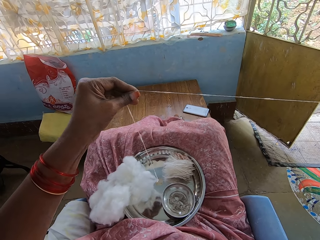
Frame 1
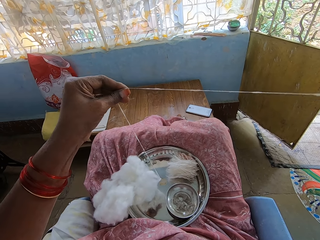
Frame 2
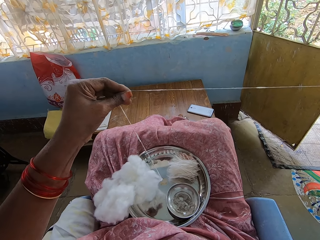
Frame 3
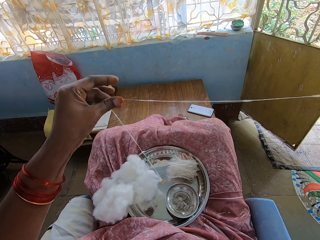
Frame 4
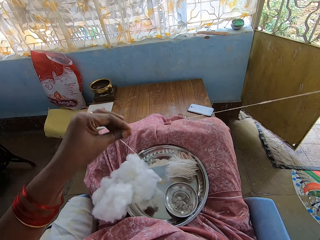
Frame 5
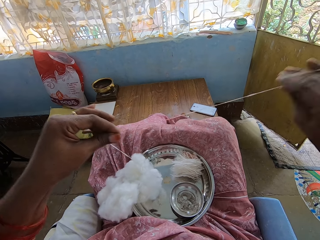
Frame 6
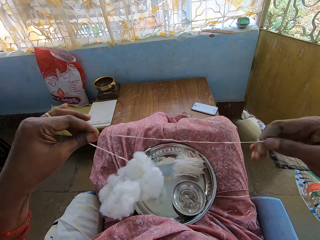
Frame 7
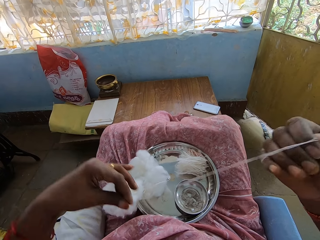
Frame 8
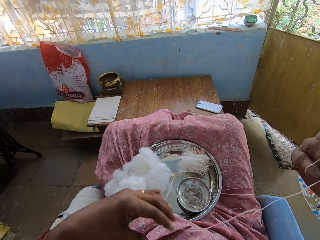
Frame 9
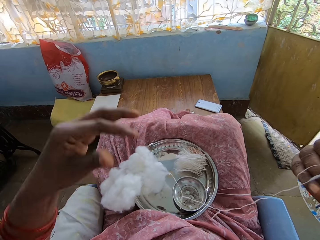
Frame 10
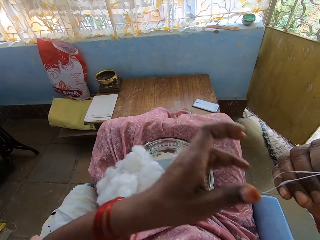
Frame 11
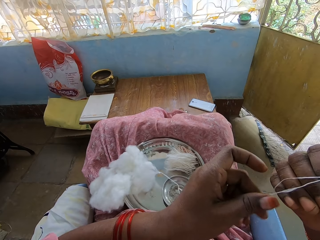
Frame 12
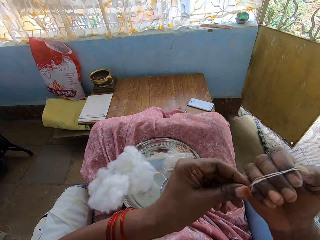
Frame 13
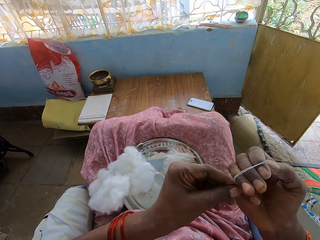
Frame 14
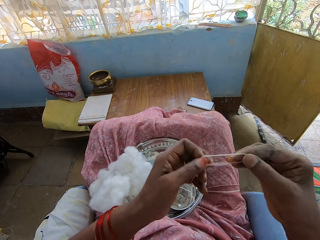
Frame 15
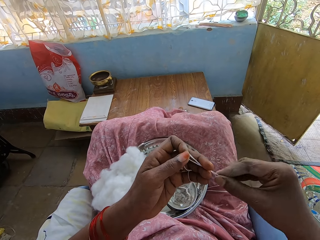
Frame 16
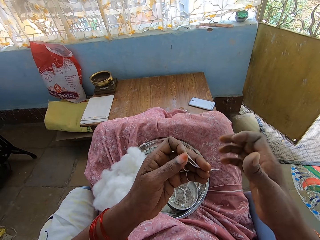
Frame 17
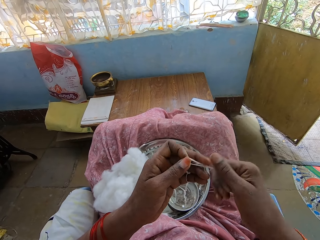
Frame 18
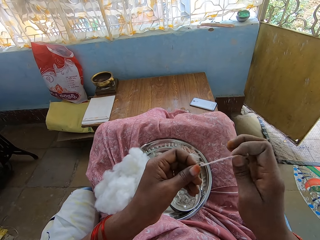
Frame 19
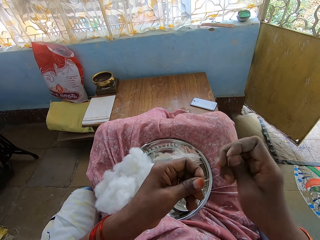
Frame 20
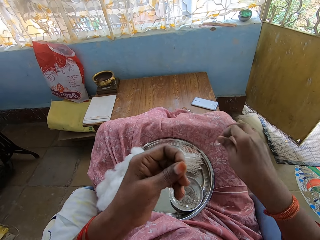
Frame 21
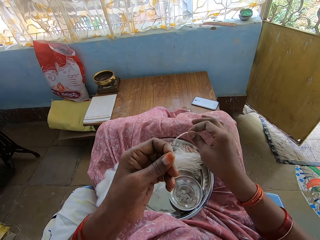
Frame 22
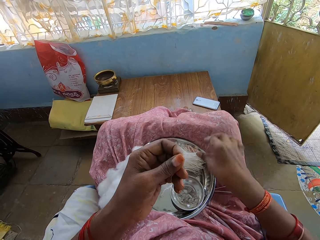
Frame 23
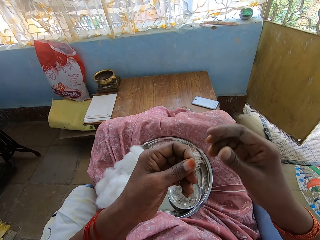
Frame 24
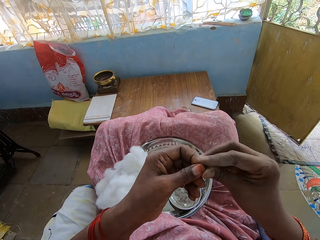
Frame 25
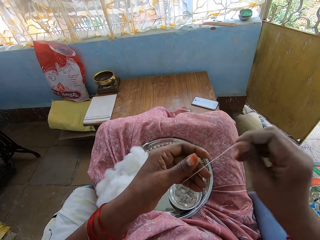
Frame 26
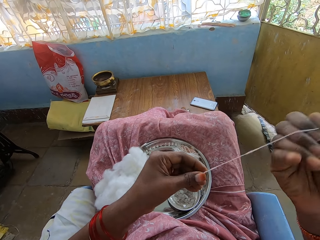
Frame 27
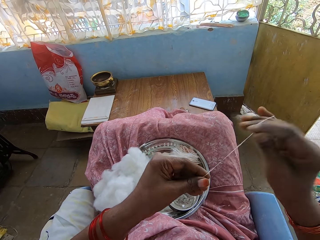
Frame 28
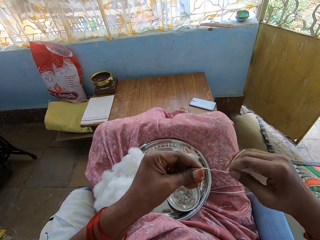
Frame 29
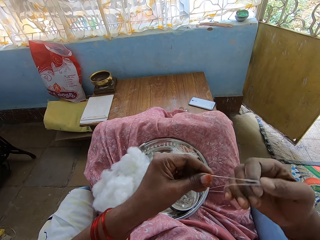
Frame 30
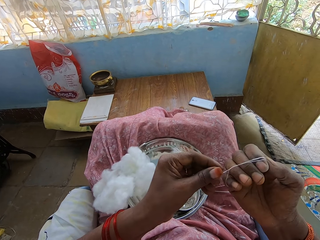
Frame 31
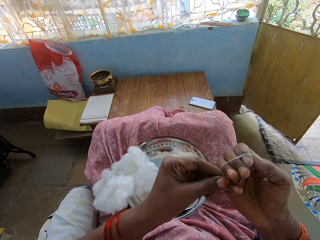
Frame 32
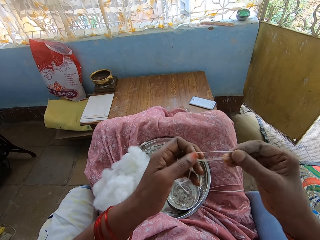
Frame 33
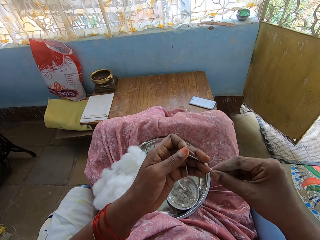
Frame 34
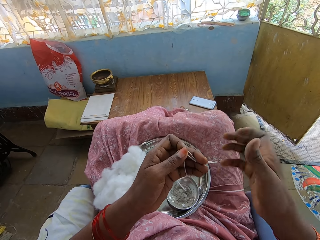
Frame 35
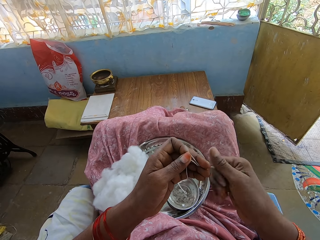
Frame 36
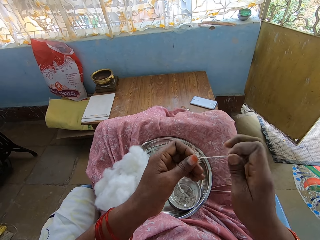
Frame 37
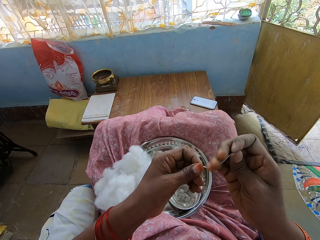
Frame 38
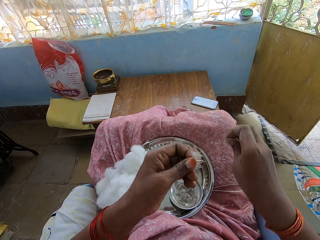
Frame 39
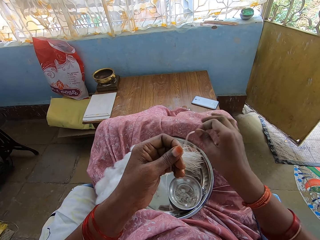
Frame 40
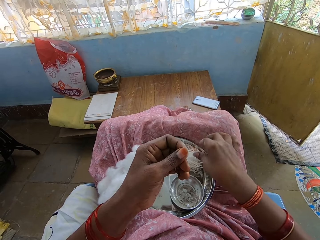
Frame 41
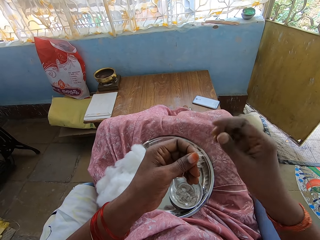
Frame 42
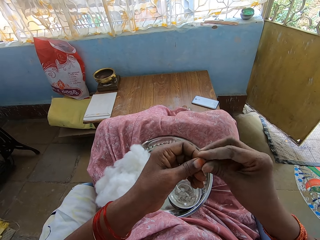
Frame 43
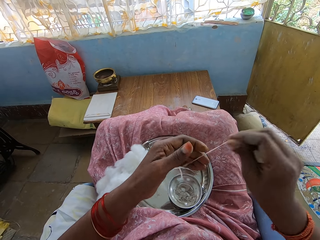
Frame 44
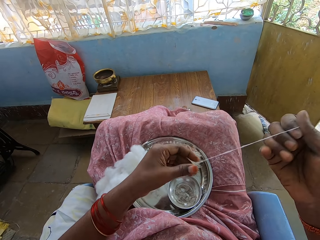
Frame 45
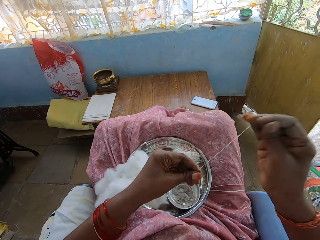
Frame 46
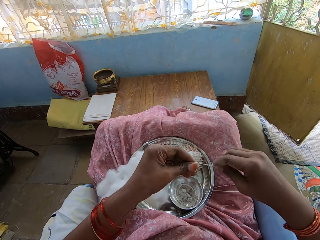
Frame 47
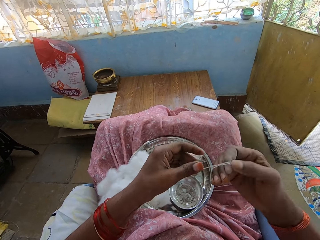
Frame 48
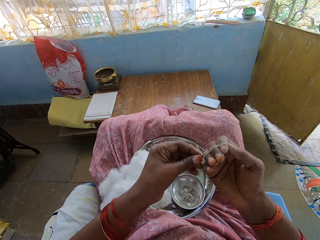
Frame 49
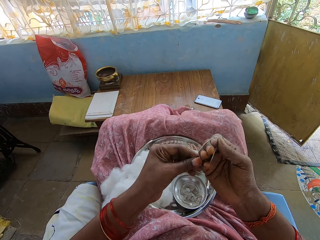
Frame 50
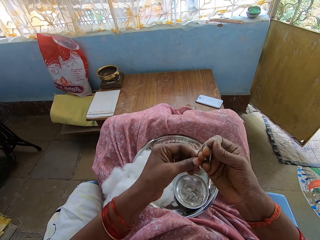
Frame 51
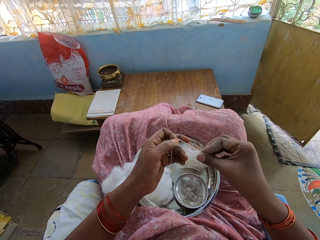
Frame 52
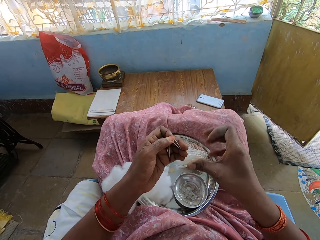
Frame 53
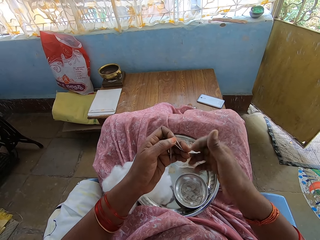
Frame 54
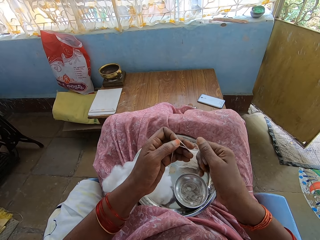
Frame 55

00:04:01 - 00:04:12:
The camera wearer folds thread. They twist the thread, cut the thread, and put the thread on a tray. They pull out the cotton wool. They fold the thread, twist the thread, cut the thread, and put the thread on the tray. They pull out the cotton wool and fold the thread.

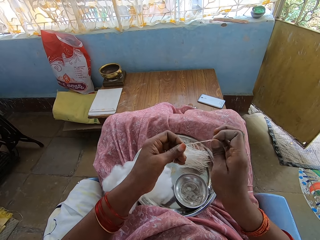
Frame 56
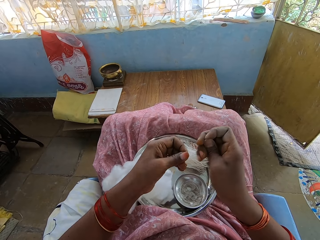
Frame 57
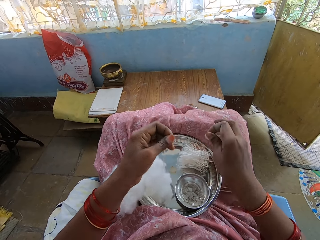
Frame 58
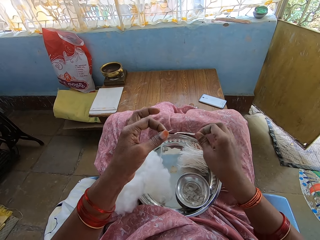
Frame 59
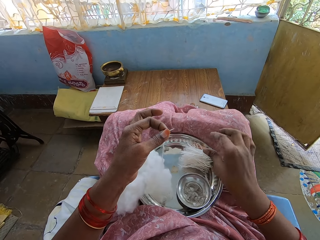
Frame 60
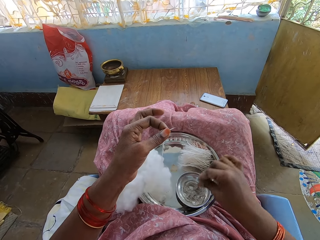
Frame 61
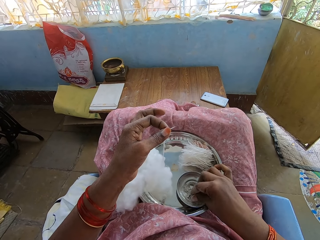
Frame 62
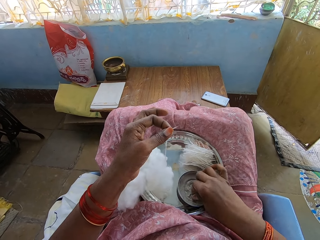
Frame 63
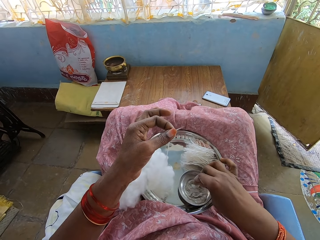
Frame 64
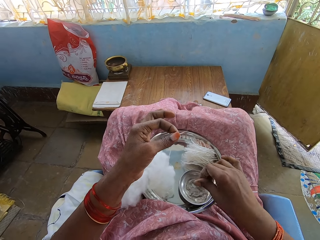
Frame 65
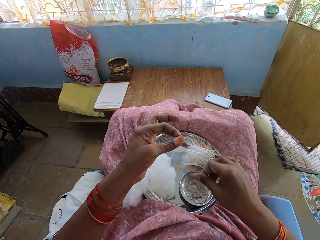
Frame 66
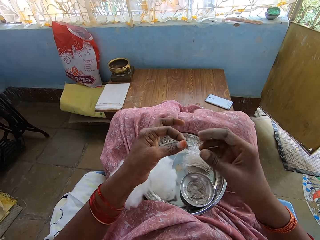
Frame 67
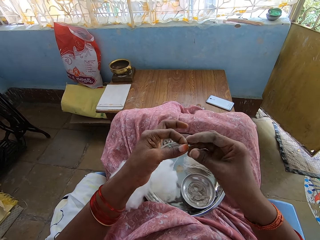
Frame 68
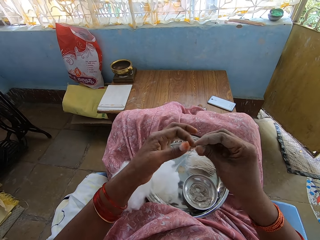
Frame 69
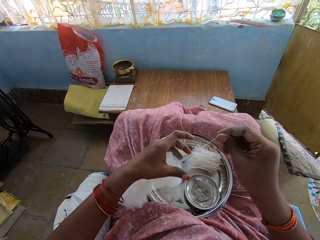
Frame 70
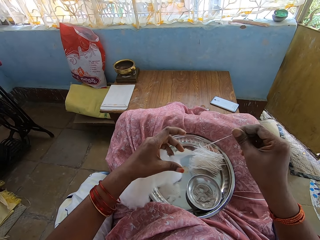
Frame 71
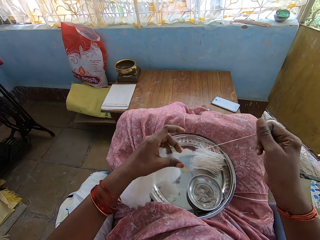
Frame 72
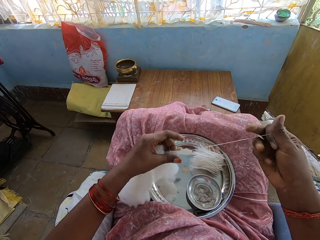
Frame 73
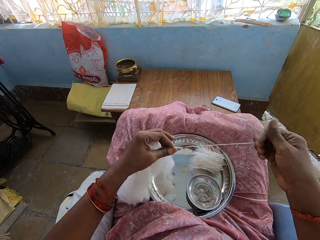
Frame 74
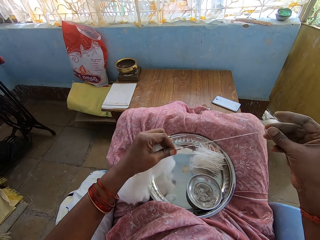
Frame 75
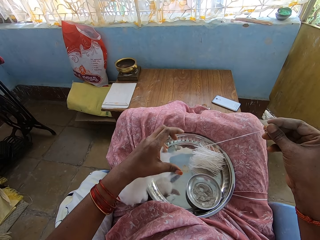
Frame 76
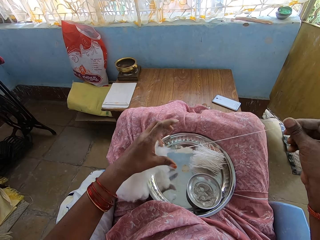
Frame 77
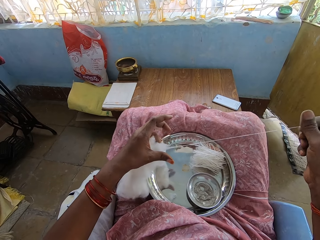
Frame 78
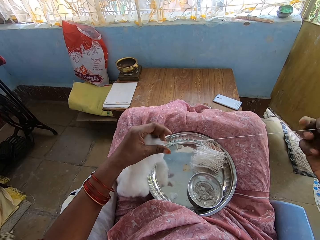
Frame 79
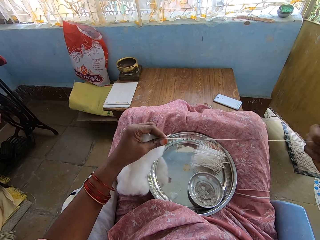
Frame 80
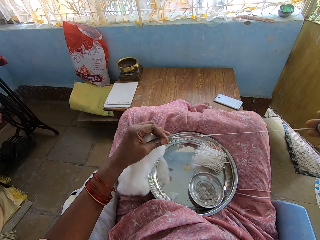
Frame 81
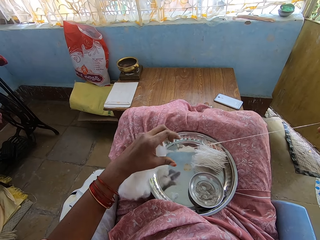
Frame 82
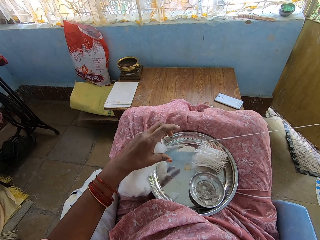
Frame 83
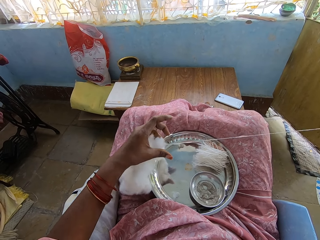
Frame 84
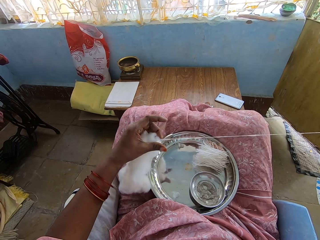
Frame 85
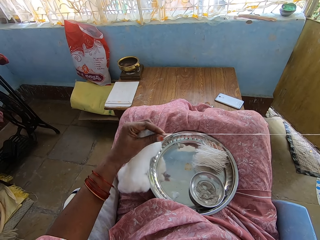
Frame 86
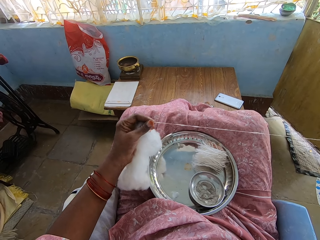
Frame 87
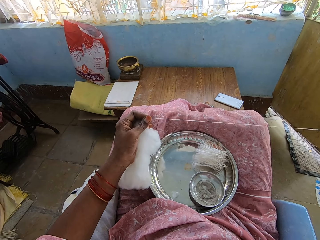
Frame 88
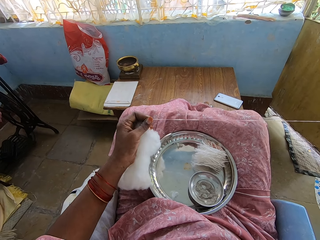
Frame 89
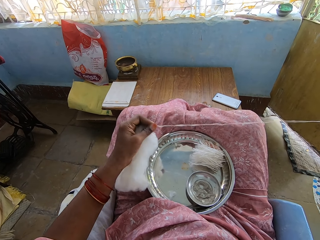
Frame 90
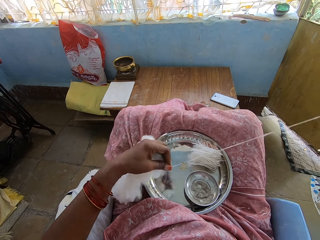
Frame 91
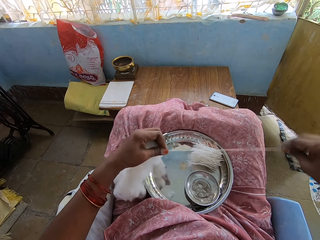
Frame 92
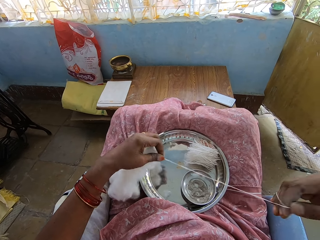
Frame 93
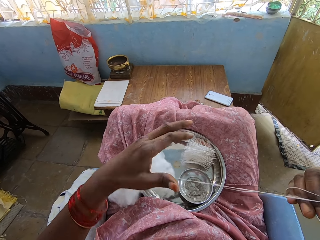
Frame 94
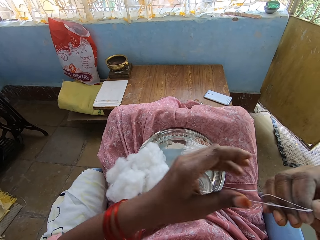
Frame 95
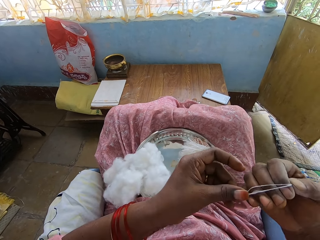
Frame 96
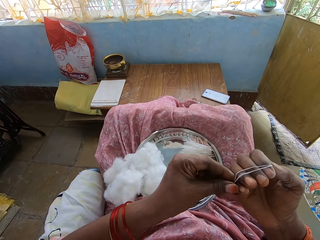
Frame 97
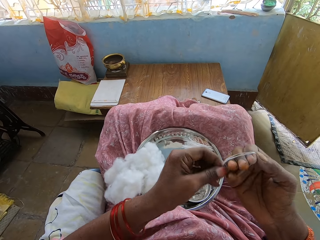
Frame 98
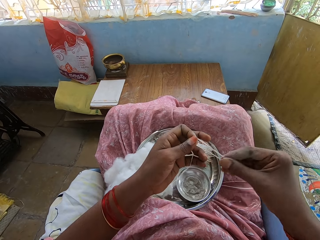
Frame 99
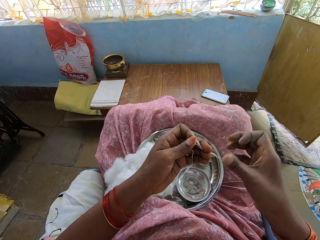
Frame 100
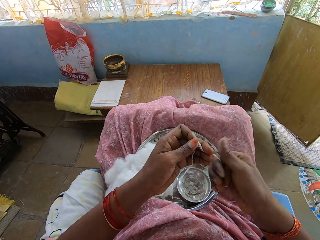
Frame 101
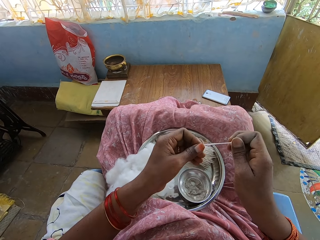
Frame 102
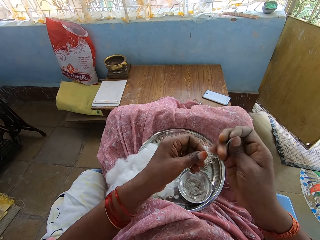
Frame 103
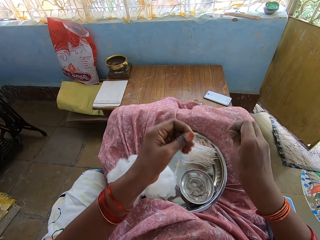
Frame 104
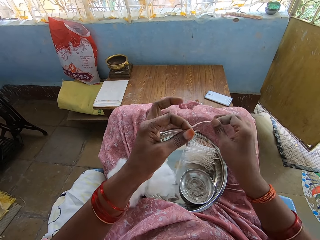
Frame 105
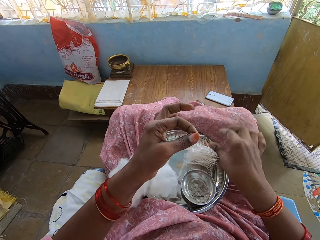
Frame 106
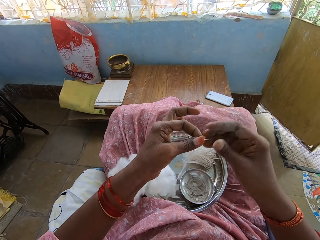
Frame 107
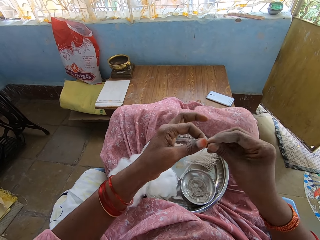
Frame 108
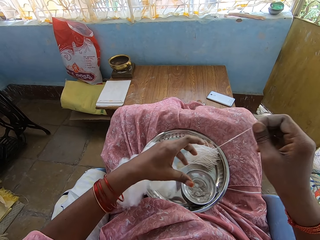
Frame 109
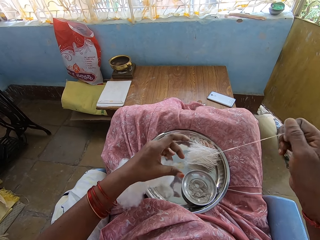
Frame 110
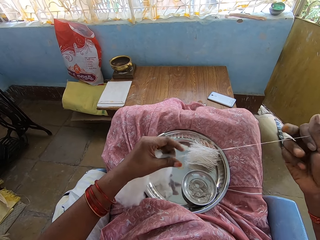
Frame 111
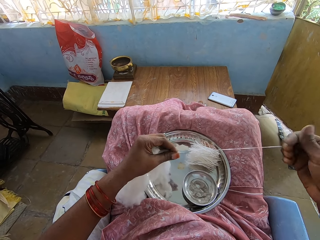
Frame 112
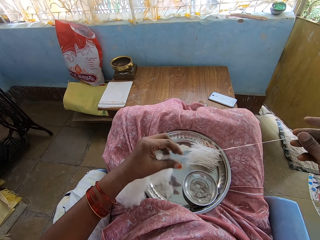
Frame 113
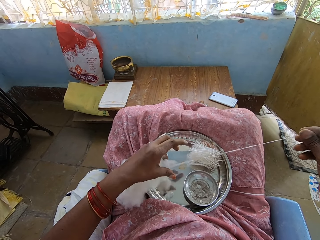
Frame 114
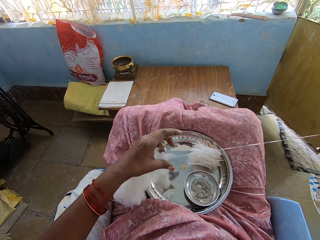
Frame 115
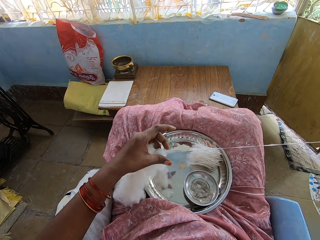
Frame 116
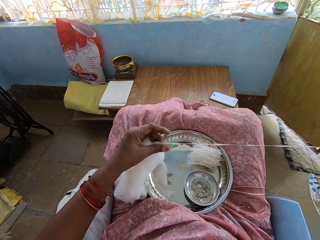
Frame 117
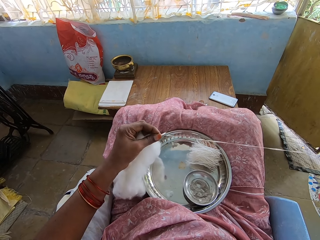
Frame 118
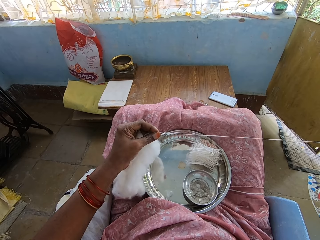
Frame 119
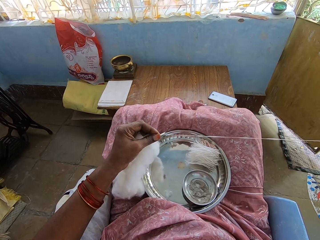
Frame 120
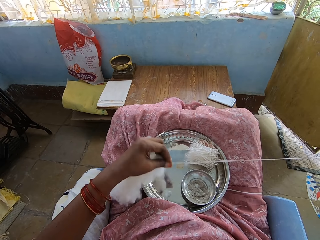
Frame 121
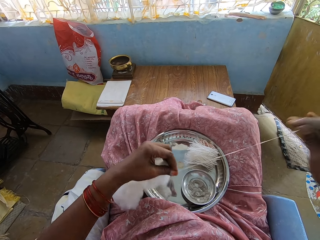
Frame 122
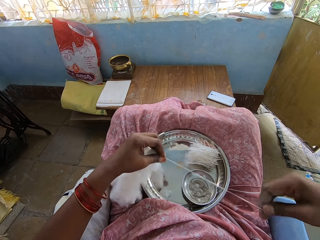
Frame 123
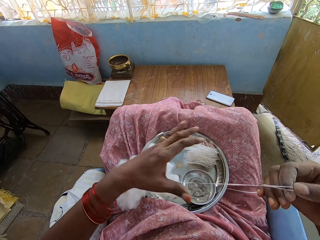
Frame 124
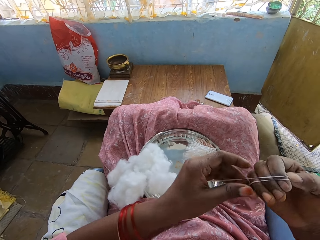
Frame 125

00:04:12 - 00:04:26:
The camera wearer twists the thread, cuts the thread, and puts the thread on a tray. They pick up ash. They dip the finger into the water in the bowl. They pull out the cotton wool. They fold the thread, twist the thread, cut the thread, and put the thread on the tray. They pull out the cotton wool.
